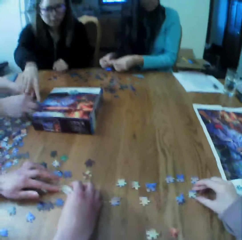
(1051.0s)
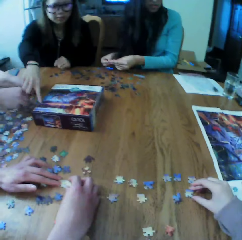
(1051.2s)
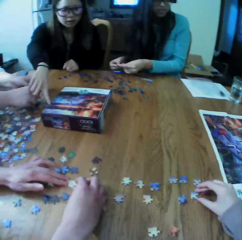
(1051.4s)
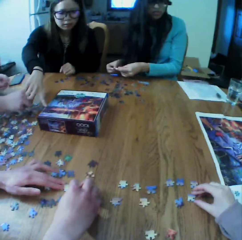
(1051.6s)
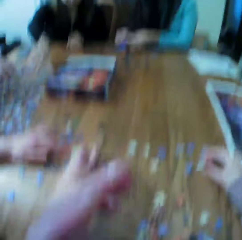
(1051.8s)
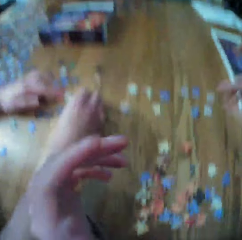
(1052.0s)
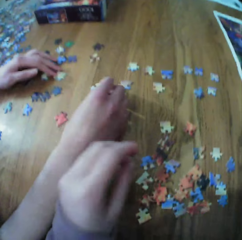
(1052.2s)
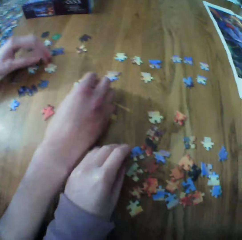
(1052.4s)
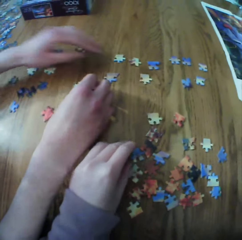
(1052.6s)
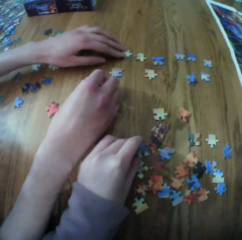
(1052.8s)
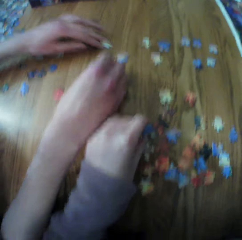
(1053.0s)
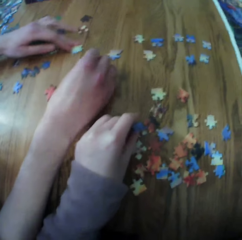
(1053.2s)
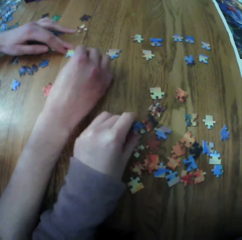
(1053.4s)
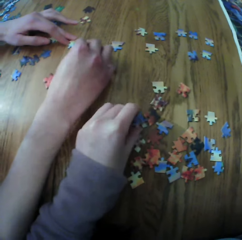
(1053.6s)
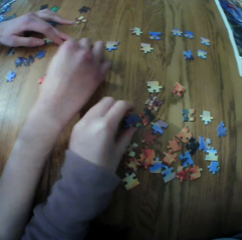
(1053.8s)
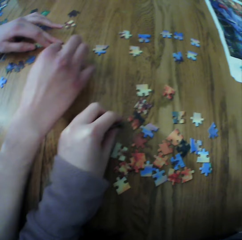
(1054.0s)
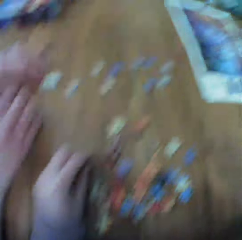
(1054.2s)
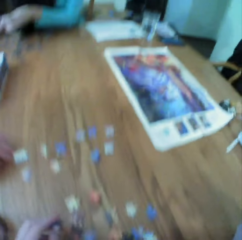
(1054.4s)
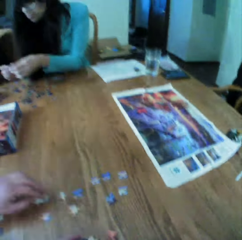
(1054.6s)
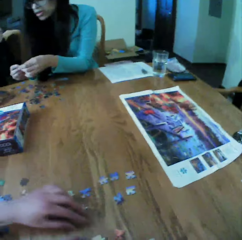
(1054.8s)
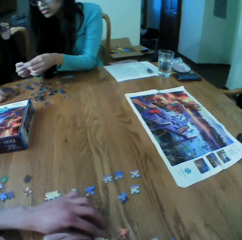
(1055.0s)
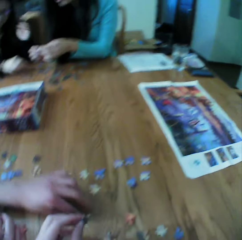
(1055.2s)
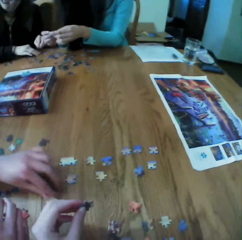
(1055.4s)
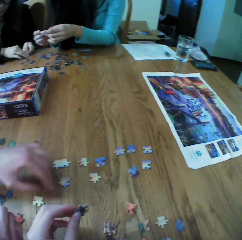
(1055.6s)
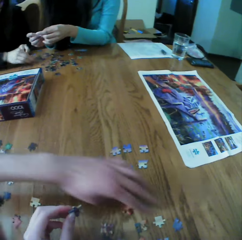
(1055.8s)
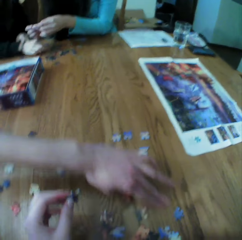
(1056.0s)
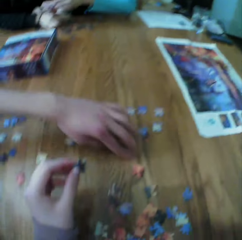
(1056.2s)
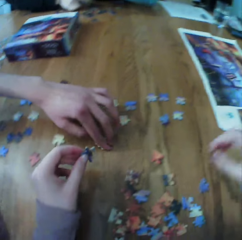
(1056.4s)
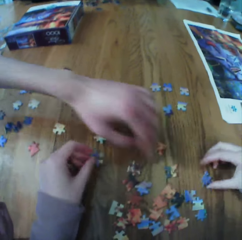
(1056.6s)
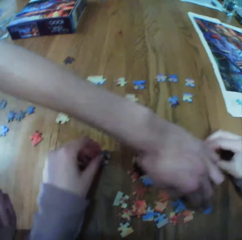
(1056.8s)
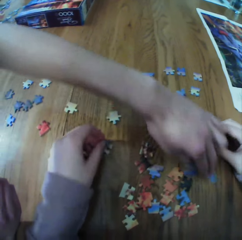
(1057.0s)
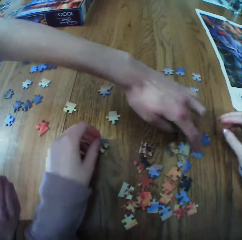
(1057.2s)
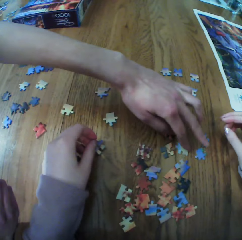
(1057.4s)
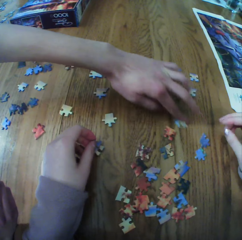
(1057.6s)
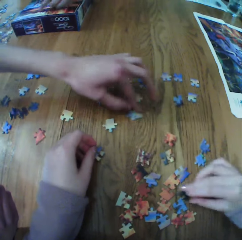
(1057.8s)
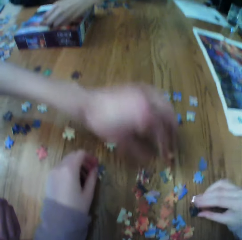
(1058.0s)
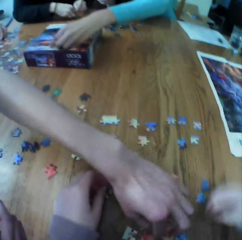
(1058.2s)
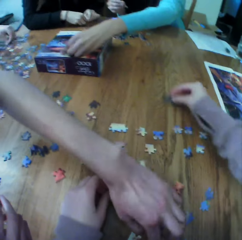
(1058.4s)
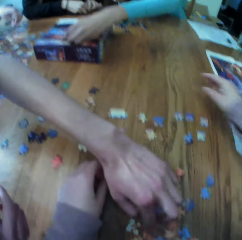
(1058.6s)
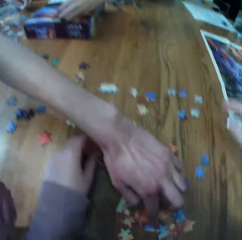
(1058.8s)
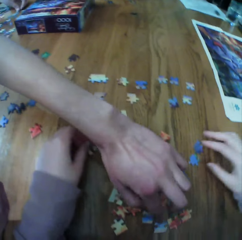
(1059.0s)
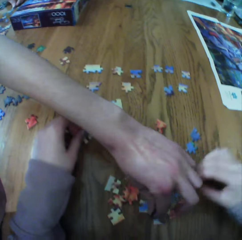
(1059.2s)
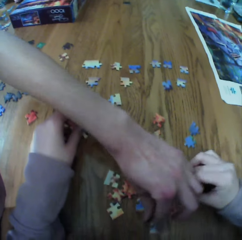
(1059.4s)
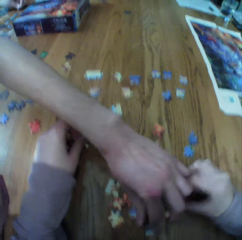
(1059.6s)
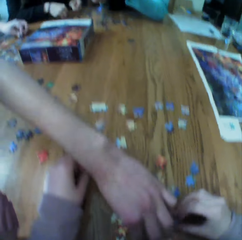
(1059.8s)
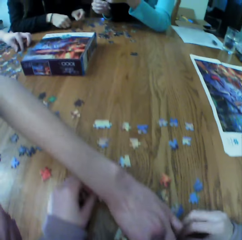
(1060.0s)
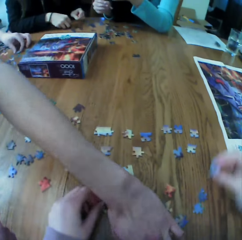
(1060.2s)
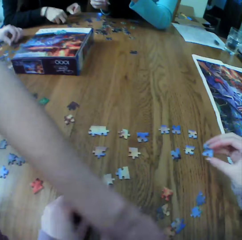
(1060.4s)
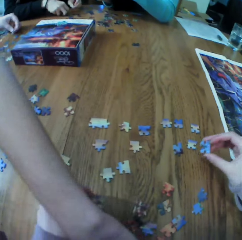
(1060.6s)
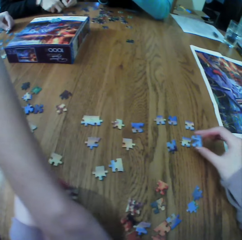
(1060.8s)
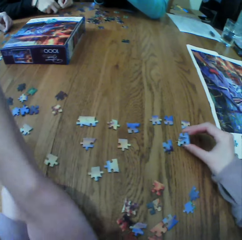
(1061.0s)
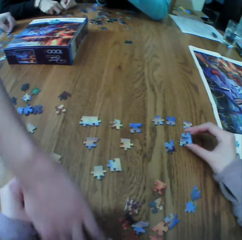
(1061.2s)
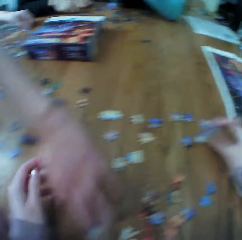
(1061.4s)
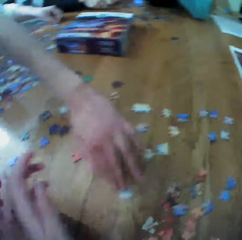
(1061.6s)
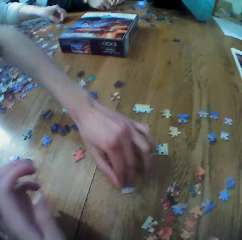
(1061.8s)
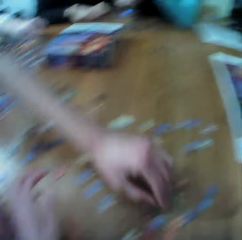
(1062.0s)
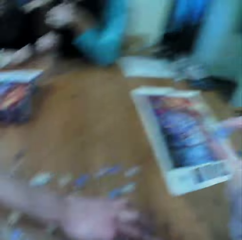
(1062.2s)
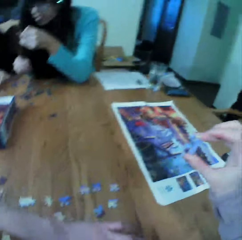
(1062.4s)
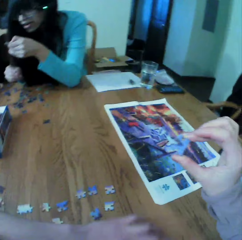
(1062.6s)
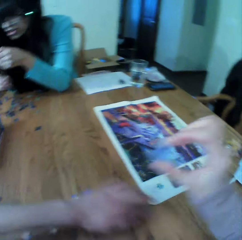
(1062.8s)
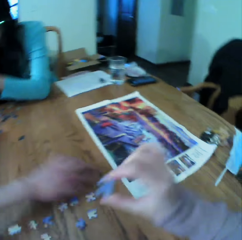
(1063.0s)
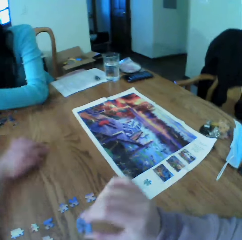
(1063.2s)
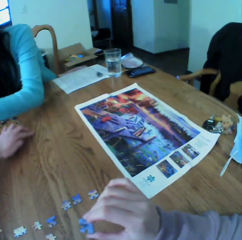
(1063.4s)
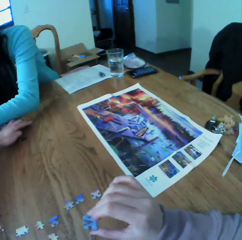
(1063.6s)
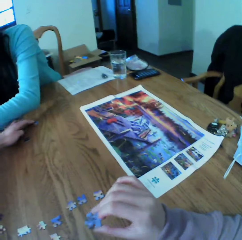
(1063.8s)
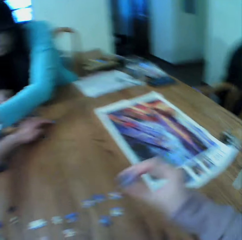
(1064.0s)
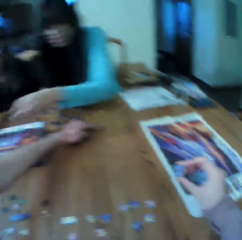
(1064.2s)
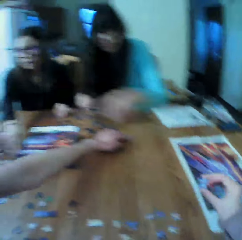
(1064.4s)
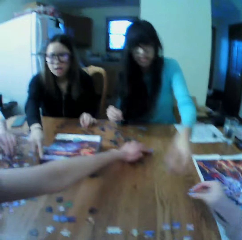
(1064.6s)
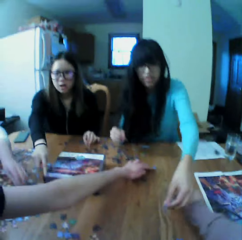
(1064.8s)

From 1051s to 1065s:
The camera wearer looks around. A woman looks for the puzzle pieces.

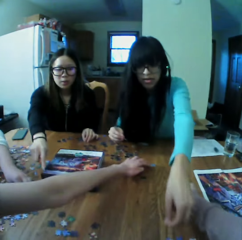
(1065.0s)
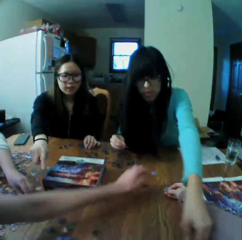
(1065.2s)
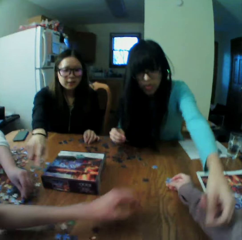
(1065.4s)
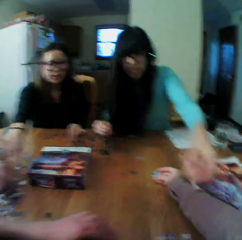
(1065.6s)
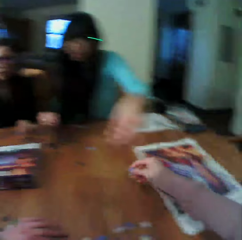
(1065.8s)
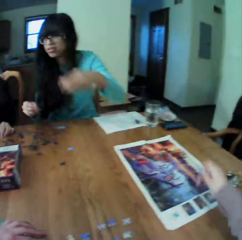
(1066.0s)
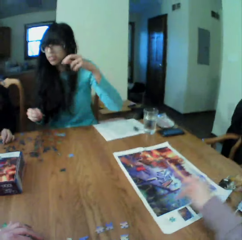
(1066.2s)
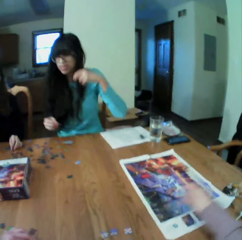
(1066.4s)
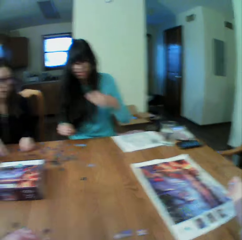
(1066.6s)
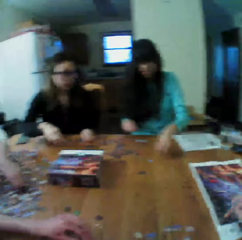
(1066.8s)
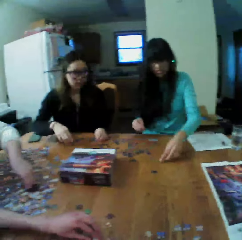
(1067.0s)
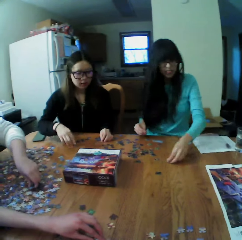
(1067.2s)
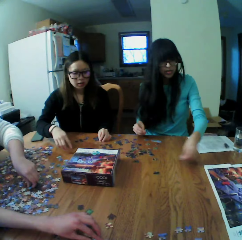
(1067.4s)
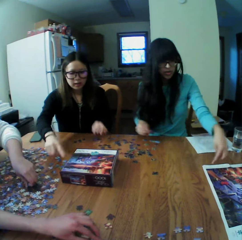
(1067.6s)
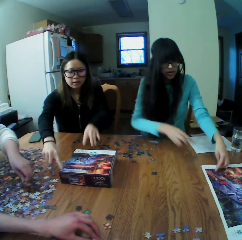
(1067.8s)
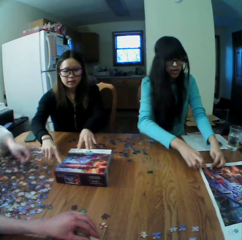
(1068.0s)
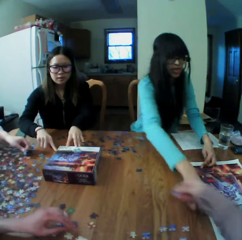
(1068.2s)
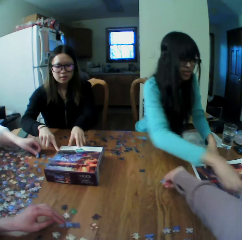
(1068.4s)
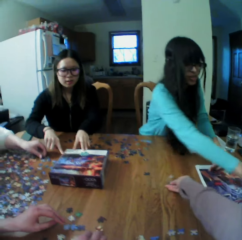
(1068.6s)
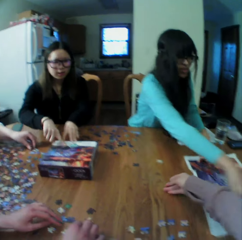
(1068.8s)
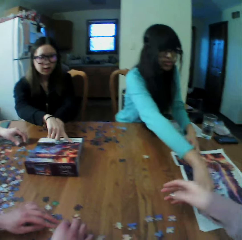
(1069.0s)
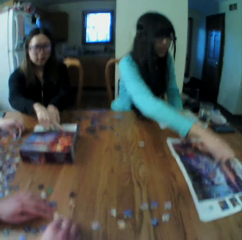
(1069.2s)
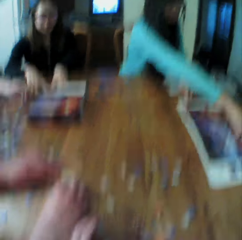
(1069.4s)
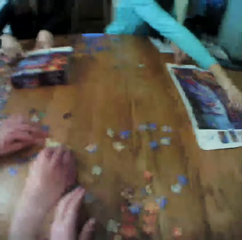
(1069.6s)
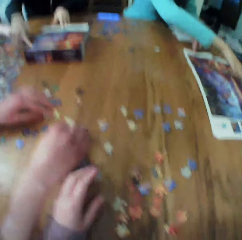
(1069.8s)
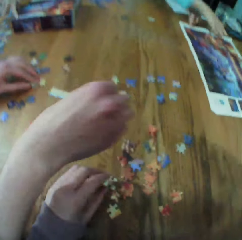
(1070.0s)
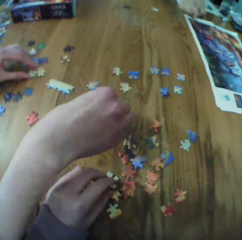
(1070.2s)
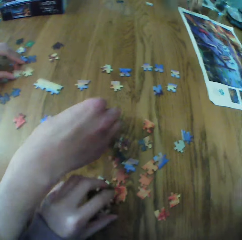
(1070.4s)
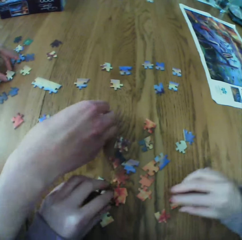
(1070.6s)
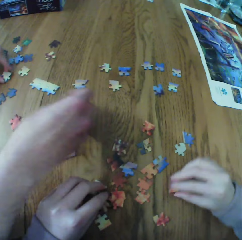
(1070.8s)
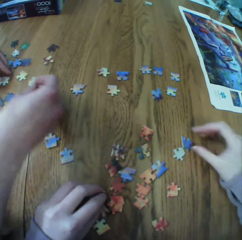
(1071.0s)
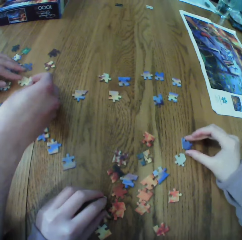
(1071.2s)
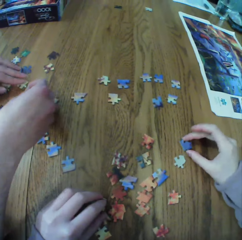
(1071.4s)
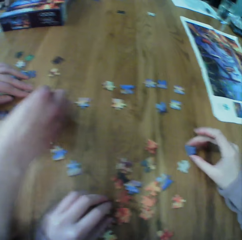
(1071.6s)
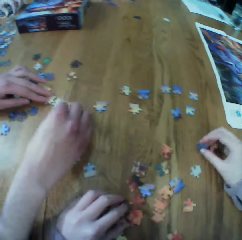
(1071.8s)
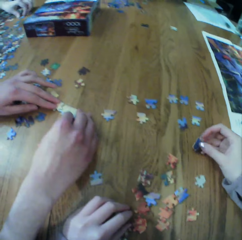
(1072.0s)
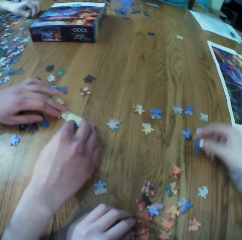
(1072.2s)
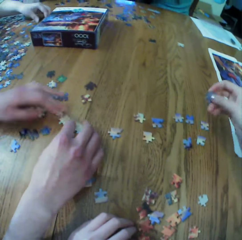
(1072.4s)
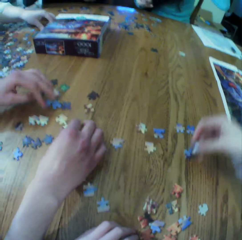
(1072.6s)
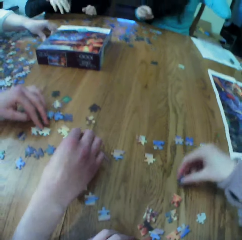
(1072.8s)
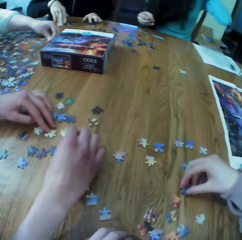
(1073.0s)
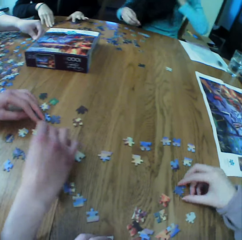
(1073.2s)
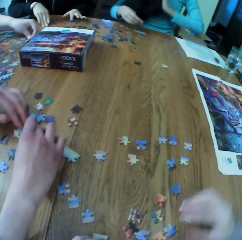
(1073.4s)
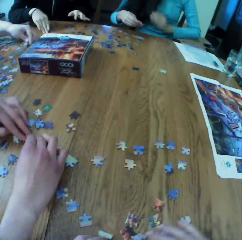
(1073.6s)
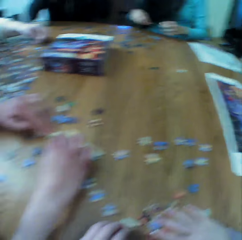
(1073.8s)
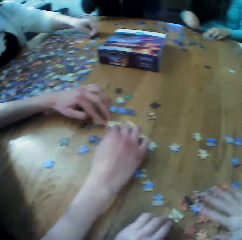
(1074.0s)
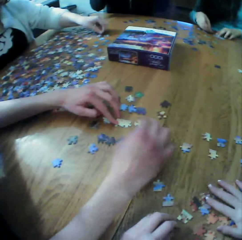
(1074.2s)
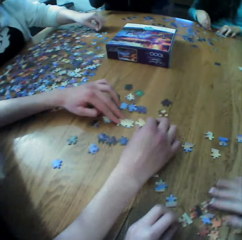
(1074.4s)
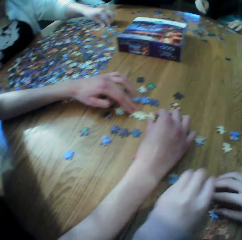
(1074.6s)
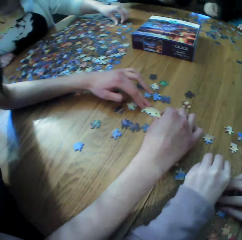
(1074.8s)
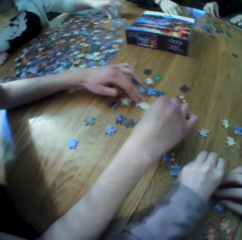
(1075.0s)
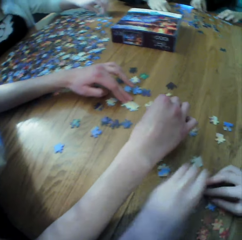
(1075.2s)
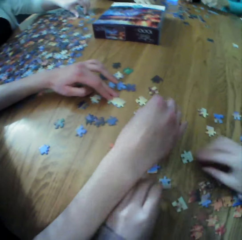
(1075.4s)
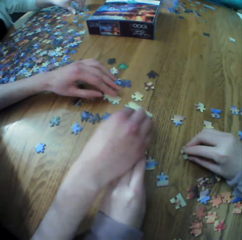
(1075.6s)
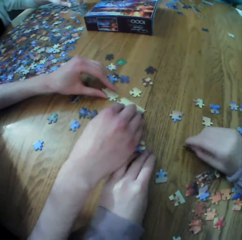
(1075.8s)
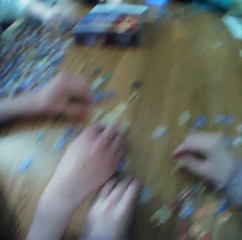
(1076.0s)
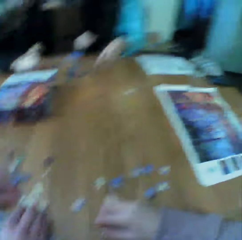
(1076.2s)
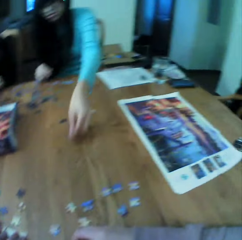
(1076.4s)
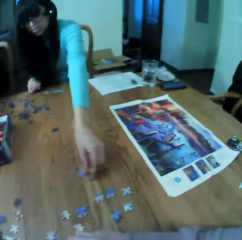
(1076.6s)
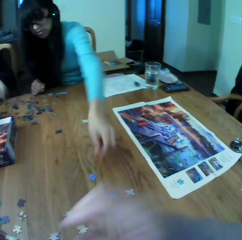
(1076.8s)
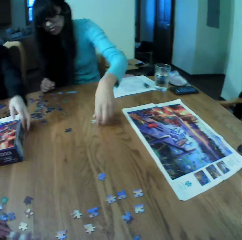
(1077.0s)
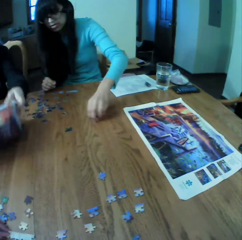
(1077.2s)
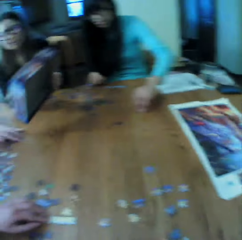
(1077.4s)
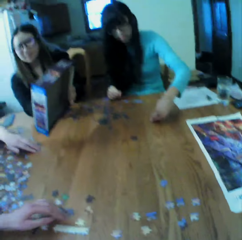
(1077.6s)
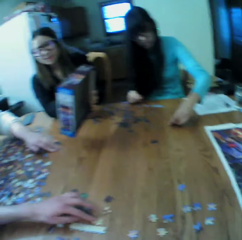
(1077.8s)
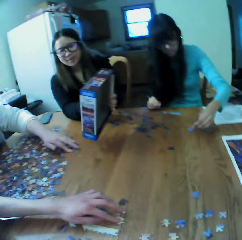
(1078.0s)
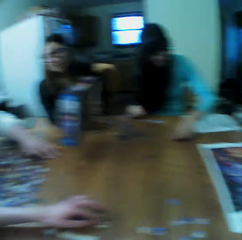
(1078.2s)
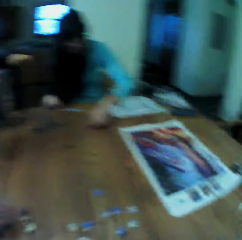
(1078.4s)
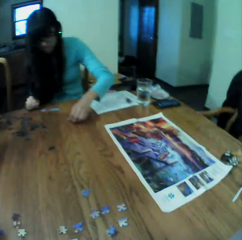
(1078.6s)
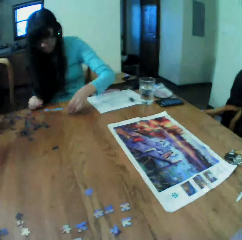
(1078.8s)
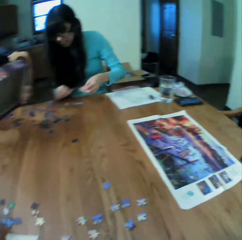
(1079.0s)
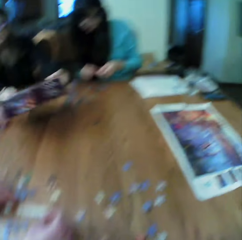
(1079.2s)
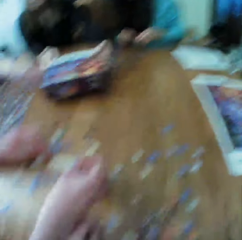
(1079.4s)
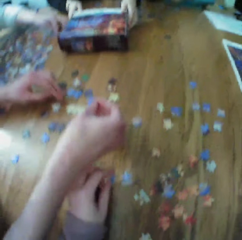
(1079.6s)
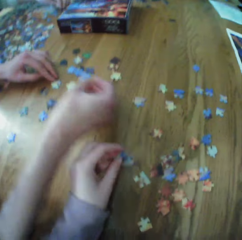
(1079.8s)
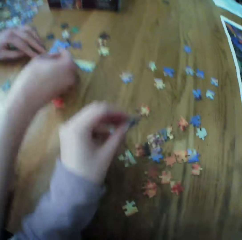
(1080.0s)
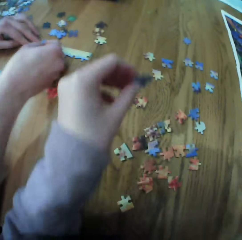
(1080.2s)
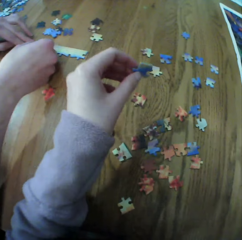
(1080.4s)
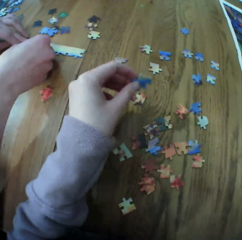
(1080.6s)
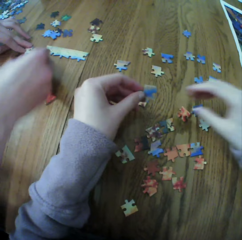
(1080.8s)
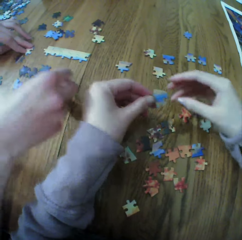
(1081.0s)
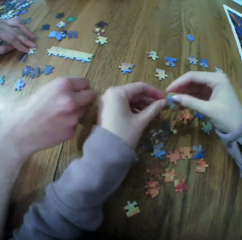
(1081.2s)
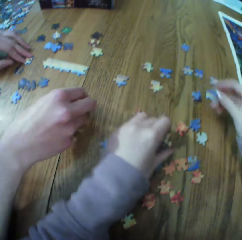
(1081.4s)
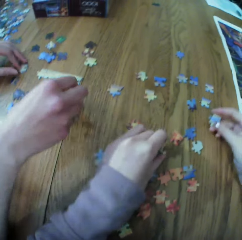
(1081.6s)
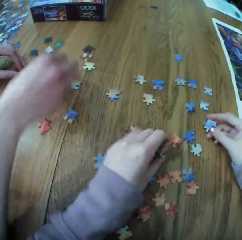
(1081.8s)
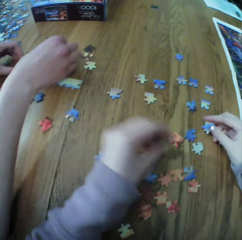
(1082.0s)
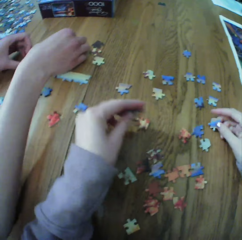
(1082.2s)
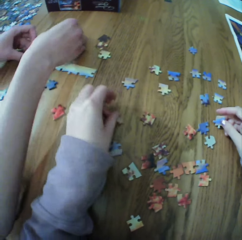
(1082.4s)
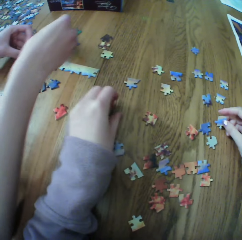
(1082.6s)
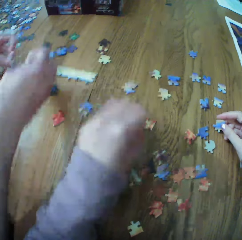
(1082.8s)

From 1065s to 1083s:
A woman looks for the puzzle pieces. Another woman looks for the puzzle pieces. A third woman looks for the puzzle pieces. The camera wearer looks for the puzzle pieces. A fourth woman looks for the puzzle pieces. The first woman looks for the puzzle pieces. The second woman looks for the puzzle pieces. The camera wearer looks for the puzzle pieces.
